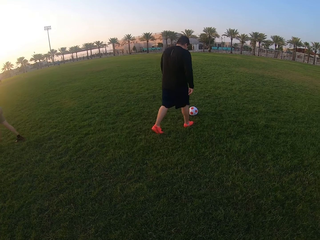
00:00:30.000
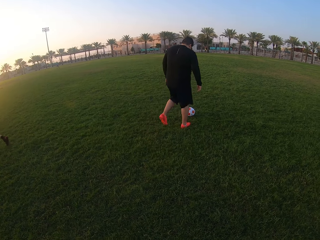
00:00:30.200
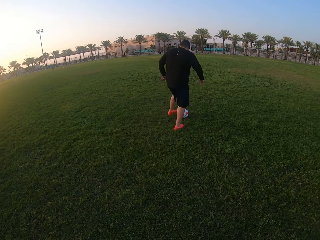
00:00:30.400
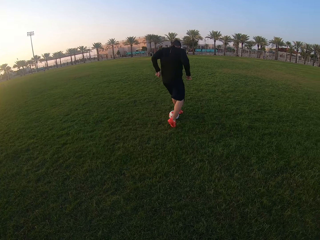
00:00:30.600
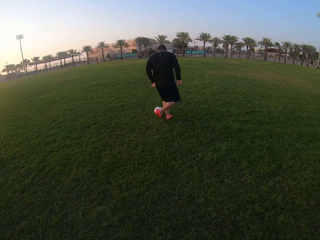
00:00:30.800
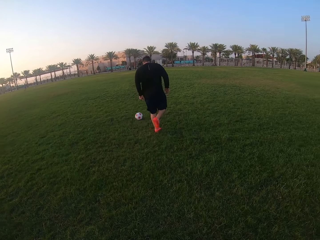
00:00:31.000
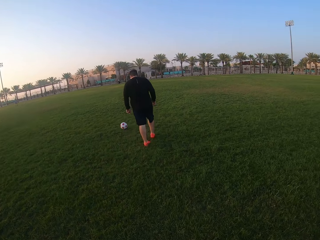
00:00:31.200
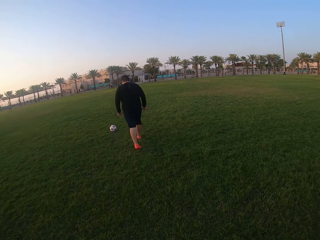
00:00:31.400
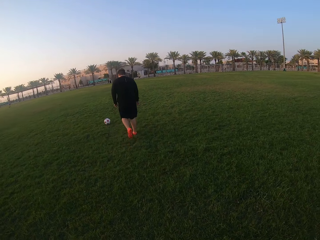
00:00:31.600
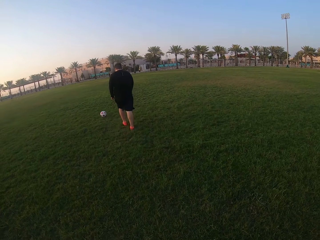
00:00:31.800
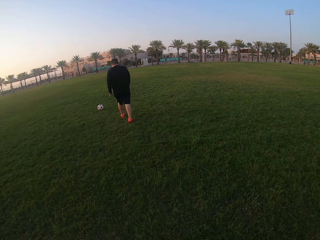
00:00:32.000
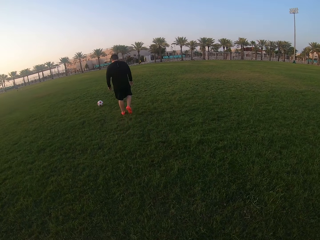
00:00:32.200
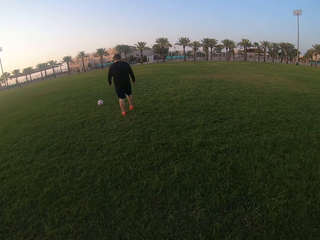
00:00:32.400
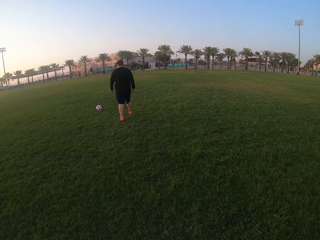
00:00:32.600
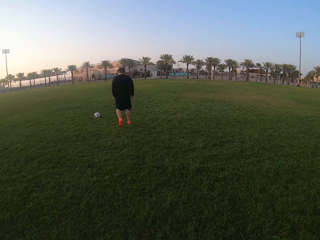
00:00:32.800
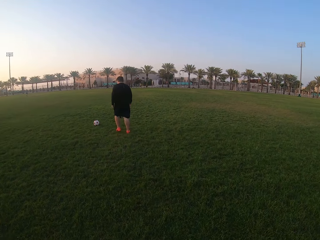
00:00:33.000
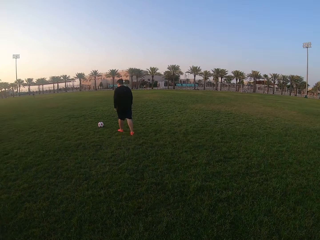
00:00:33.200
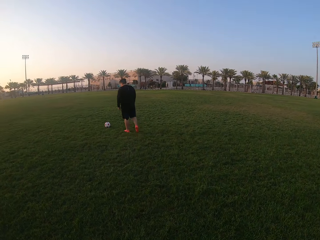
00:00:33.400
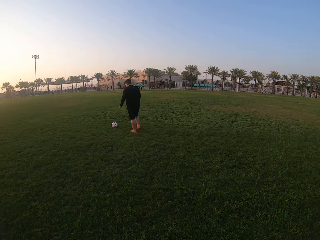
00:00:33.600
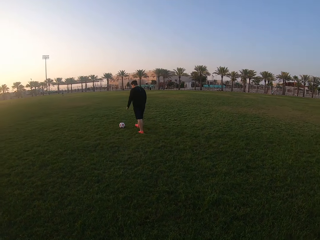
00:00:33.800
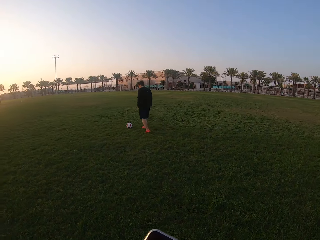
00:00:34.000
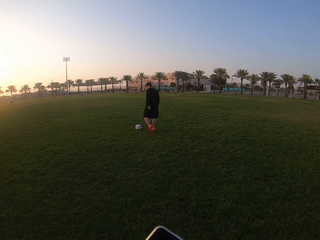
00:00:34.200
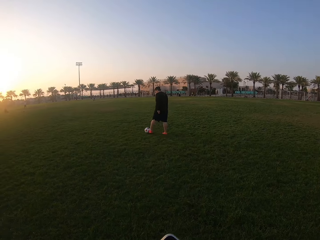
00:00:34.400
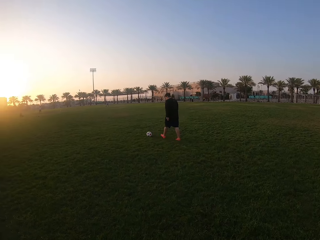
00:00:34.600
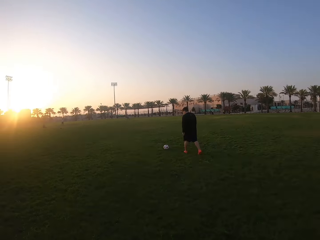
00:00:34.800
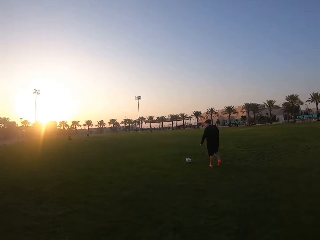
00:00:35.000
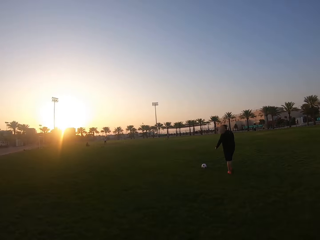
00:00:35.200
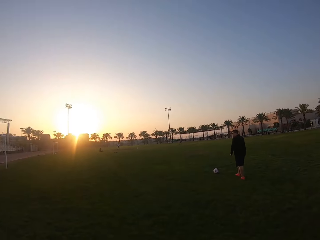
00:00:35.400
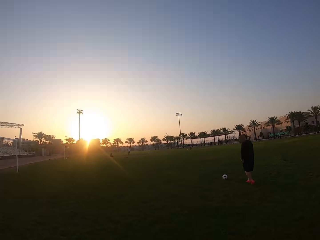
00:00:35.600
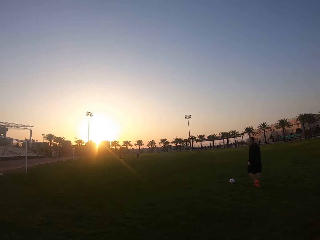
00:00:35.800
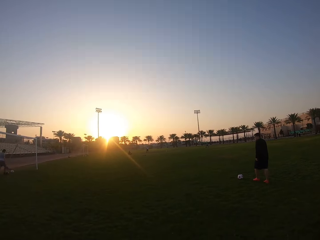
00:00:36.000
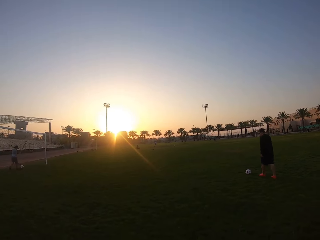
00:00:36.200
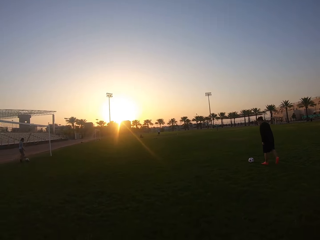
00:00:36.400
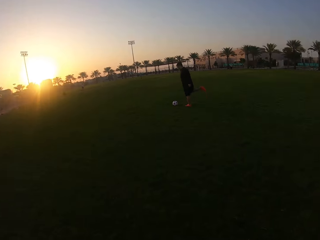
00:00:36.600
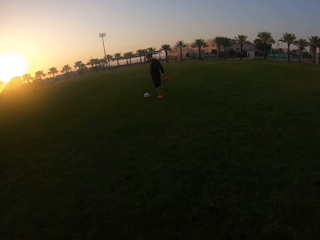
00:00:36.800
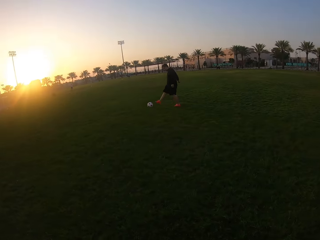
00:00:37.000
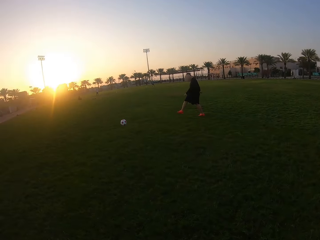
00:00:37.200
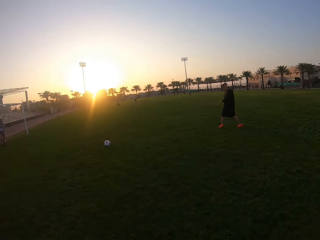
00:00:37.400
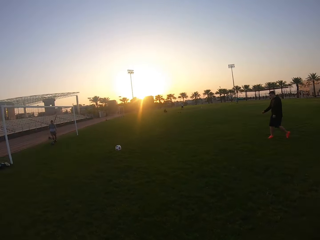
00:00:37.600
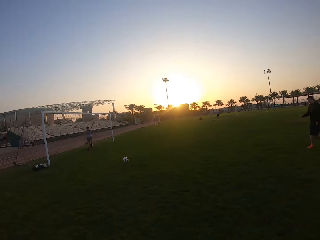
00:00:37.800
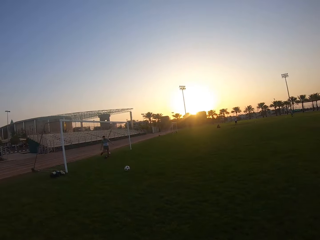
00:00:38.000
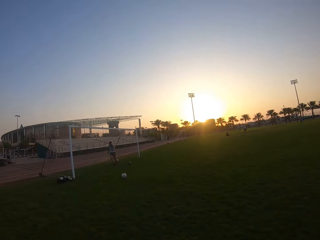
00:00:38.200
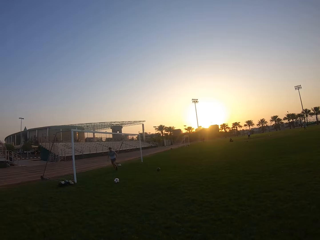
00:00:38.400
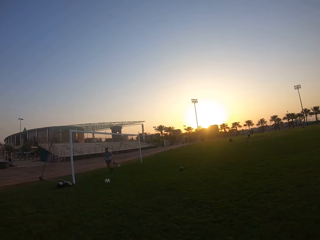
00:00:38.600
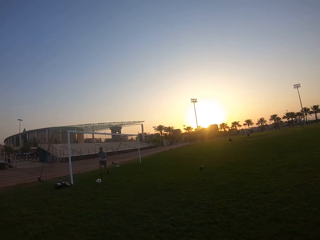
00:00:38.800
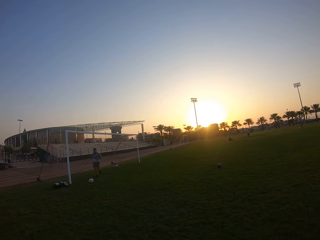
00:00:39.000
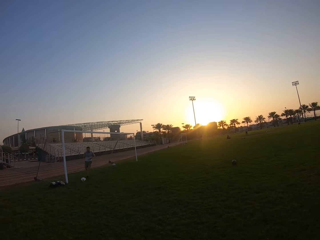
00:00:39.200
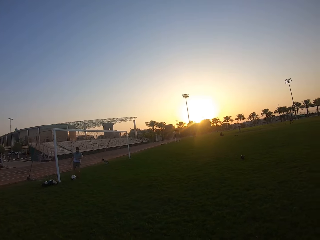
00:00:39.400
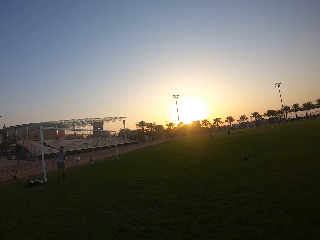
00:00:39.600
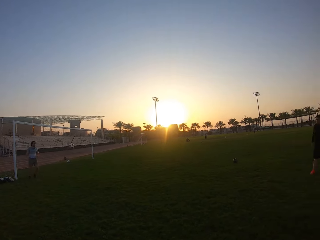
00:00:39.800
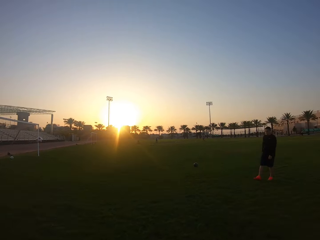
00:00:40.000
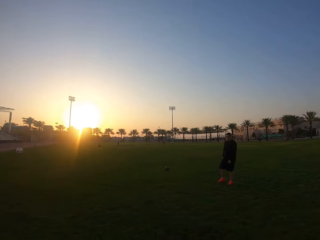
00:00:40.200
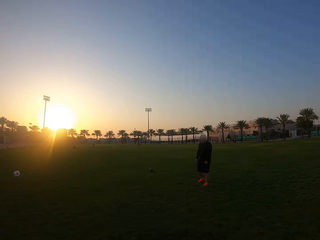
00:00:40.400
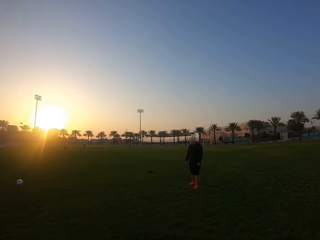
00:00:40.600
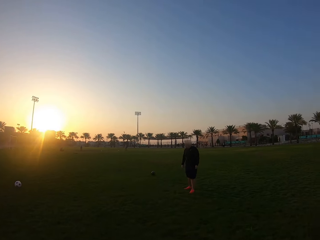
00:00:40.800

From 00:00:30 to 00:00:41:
A man kicks the ball around. Another man kicks the ball to the first man.

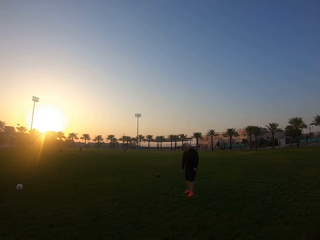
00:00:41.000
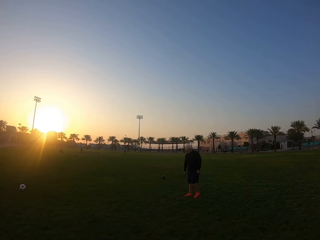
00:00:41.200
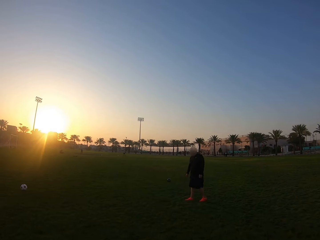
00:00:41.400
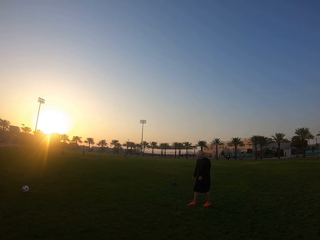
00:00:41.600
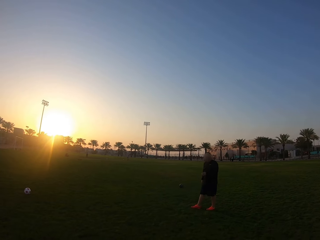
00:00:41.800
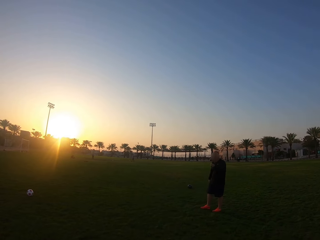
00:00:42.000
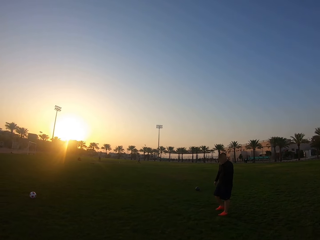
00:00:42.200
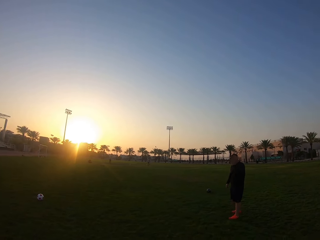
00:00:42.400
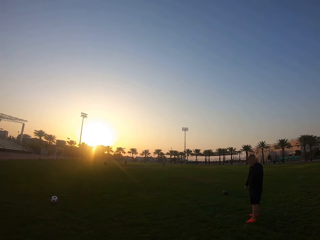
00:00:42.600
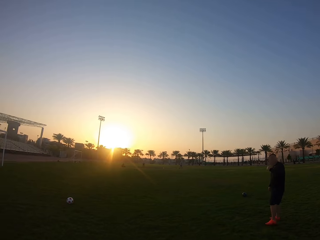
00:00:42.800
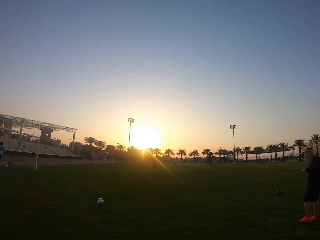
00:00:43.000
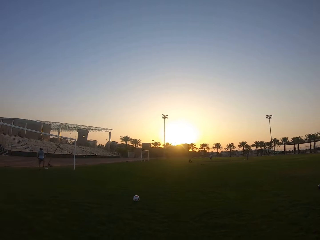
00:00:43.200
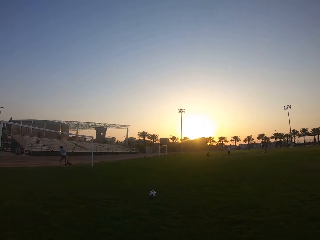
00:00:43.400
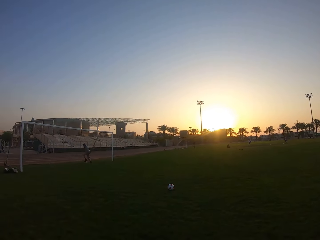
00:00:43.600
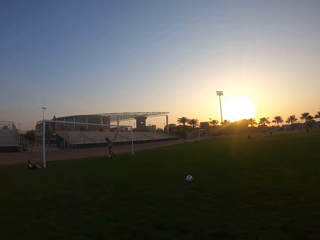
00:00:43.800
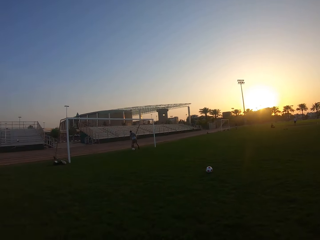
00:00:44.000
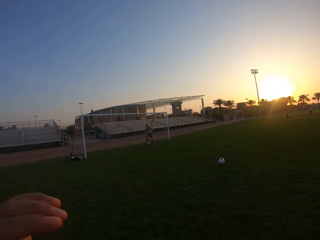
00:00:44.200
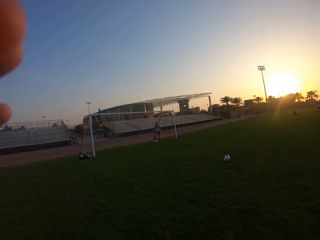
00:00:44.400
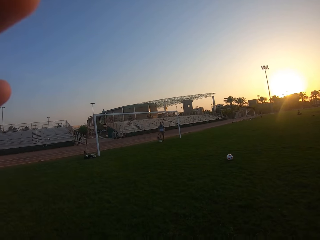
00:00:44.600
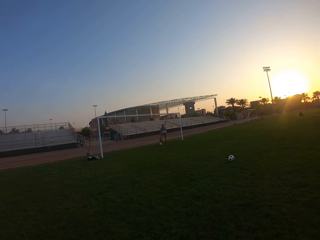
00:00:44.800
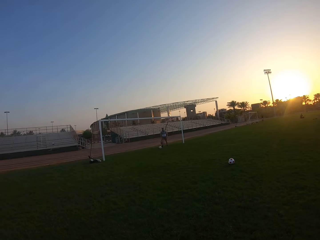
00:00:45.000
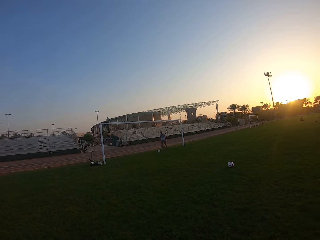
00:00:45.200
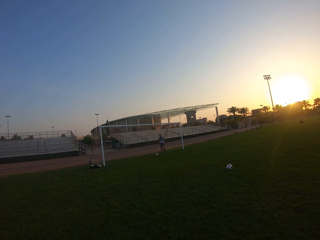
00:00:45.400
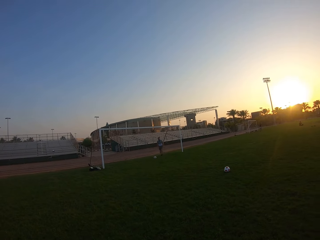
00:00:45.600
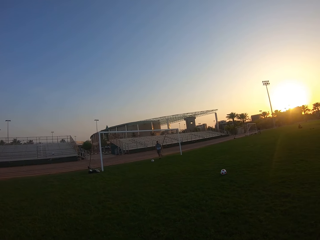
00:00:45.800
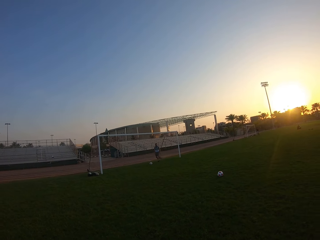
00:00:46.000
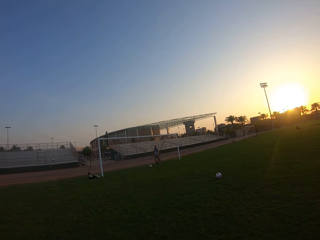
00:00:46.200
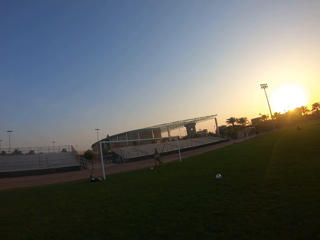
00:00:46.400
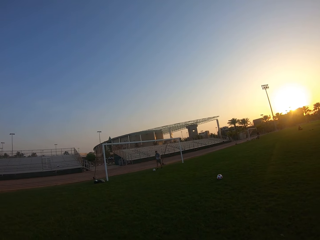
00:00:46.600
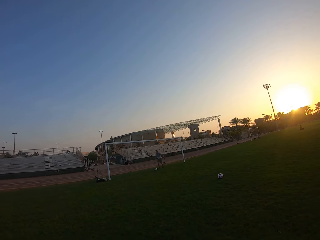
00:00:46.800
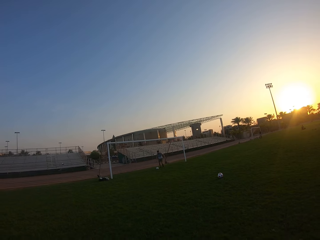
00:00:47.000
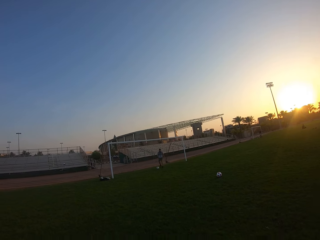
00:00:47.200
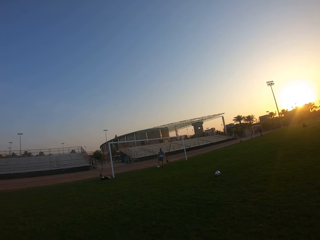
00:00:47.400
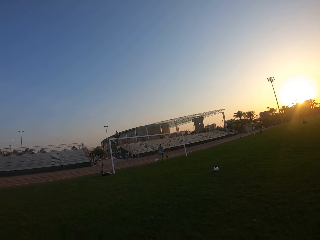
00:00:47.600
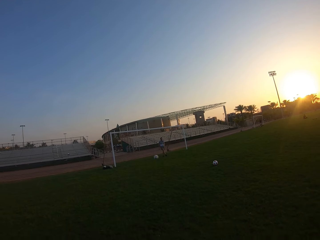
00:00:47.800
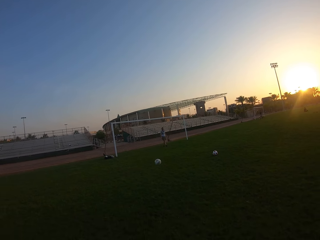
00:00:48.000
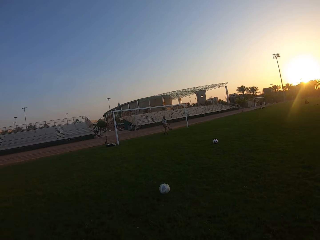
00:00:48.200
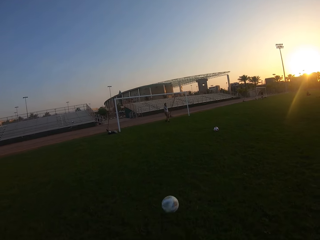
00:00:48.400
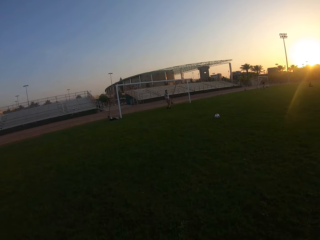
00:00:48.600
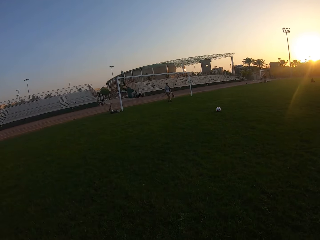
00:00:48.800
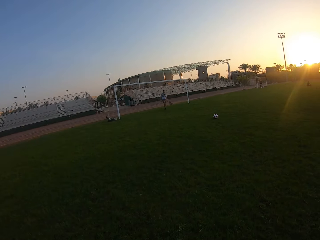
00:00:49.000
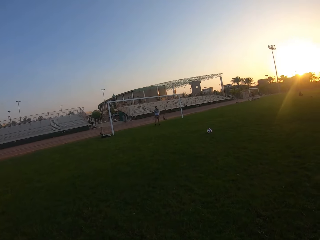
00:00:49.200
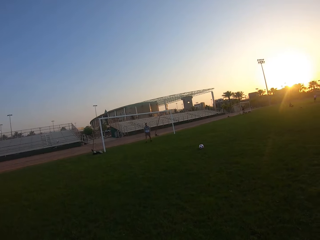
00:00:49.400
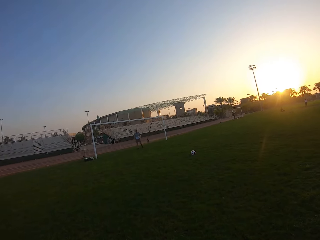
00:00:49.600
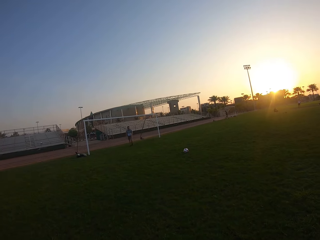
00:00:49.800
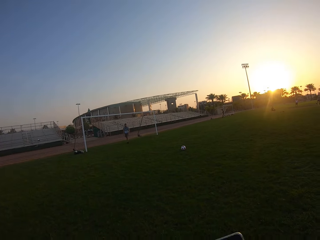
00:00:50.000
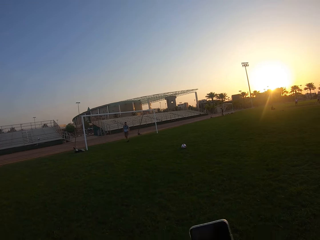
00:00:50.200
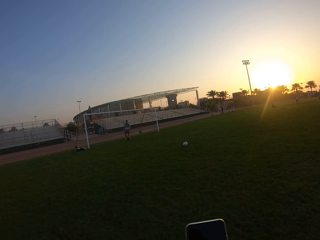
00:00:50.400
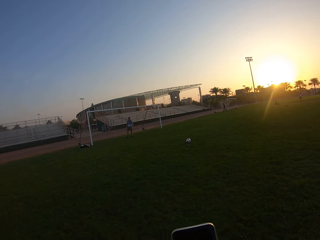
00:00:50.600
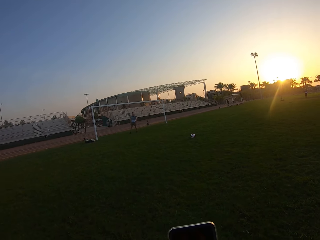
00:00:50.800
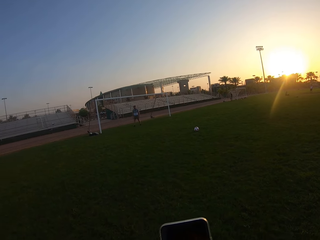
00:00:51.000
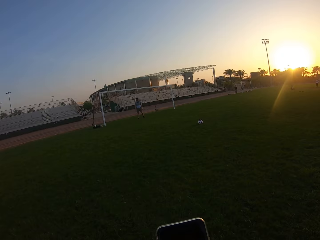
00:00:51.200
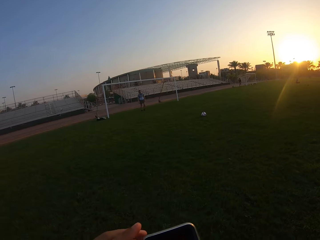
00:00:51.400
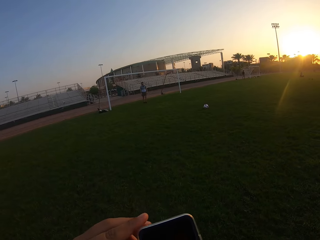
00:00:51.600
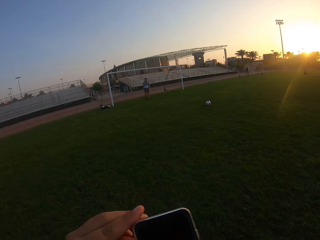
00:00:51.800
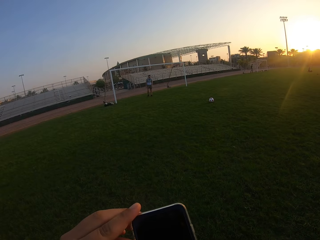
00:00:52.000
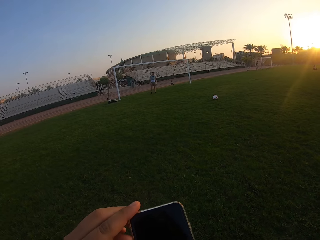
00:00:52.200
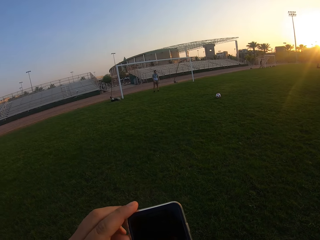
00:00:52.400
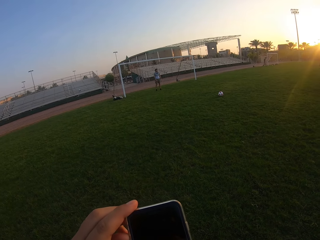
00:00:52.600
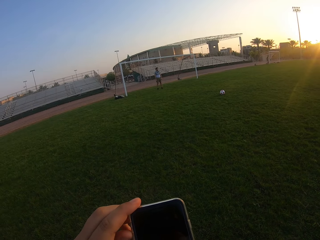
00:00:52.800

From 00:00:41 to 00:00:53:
The camera wearer looks around the field. A man kicks the ball to the camera wearer. The man is kicking the ball. The camera wearer holds the phone.
